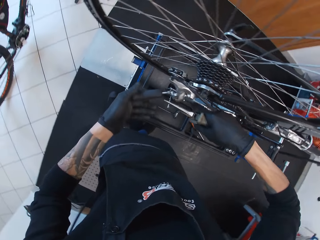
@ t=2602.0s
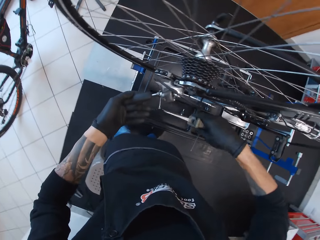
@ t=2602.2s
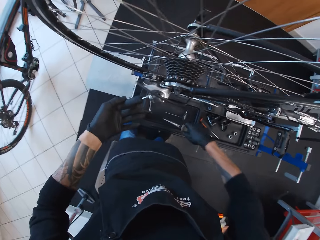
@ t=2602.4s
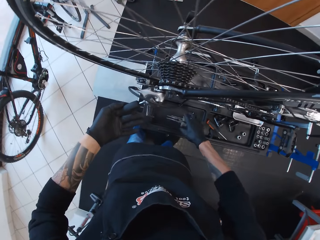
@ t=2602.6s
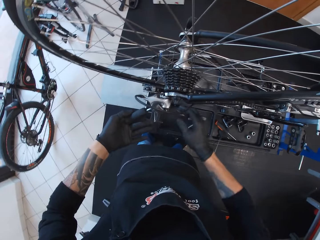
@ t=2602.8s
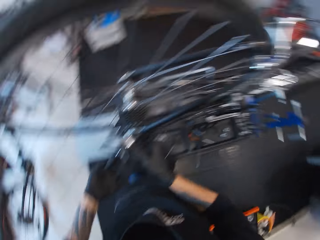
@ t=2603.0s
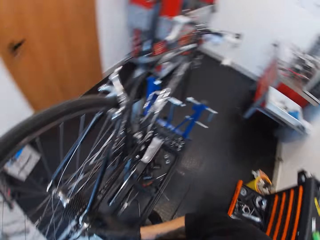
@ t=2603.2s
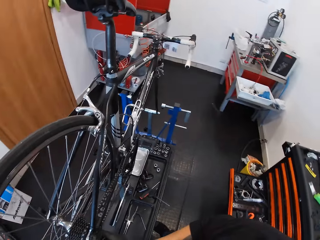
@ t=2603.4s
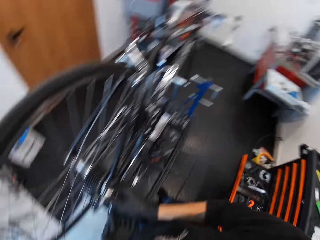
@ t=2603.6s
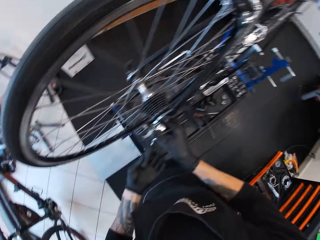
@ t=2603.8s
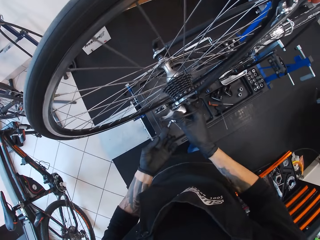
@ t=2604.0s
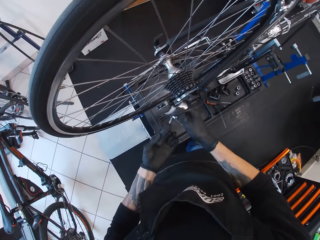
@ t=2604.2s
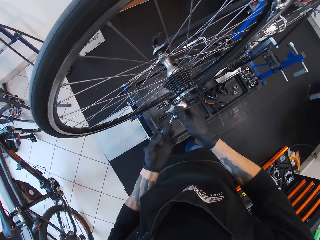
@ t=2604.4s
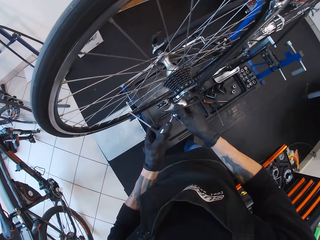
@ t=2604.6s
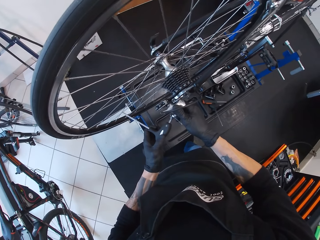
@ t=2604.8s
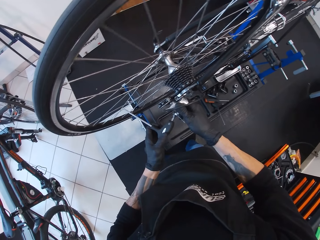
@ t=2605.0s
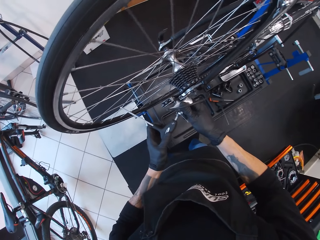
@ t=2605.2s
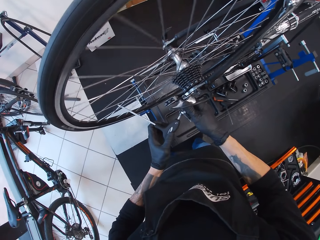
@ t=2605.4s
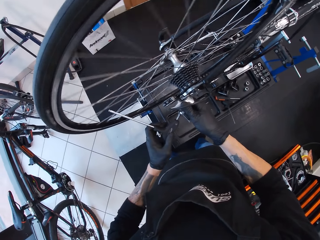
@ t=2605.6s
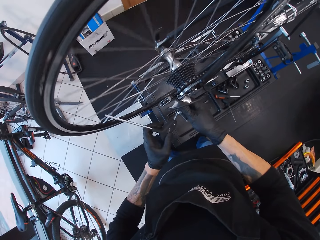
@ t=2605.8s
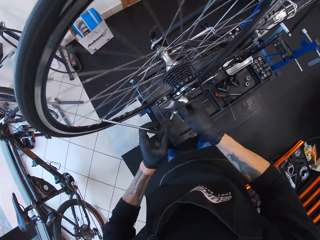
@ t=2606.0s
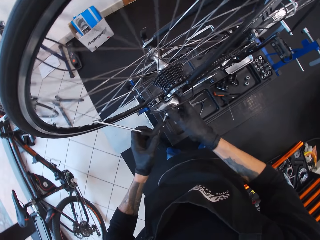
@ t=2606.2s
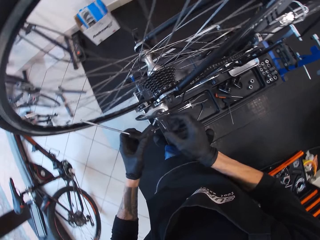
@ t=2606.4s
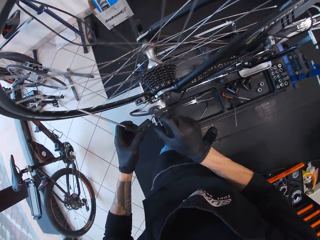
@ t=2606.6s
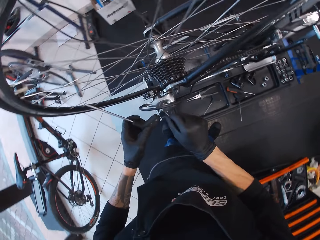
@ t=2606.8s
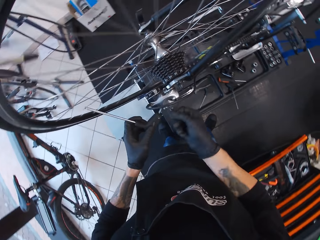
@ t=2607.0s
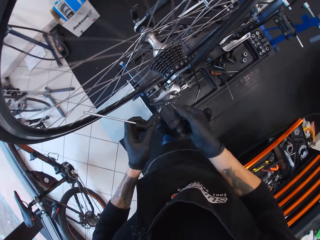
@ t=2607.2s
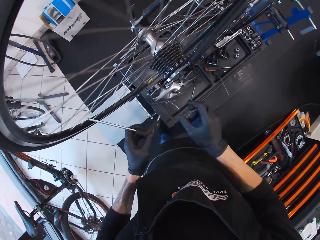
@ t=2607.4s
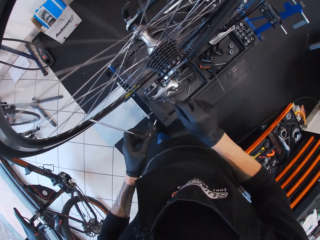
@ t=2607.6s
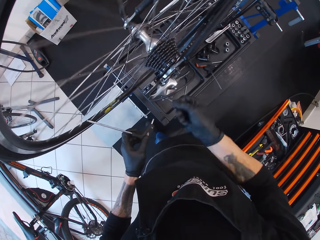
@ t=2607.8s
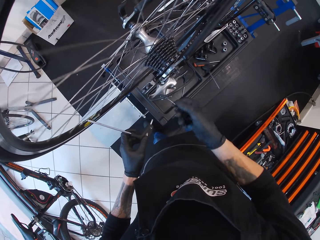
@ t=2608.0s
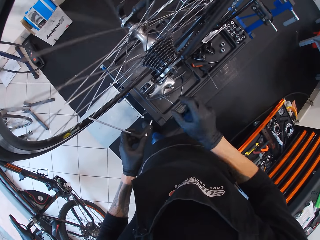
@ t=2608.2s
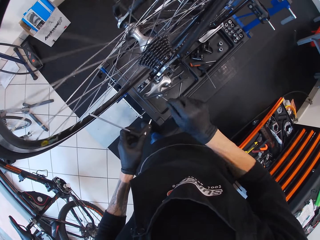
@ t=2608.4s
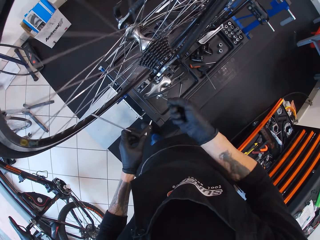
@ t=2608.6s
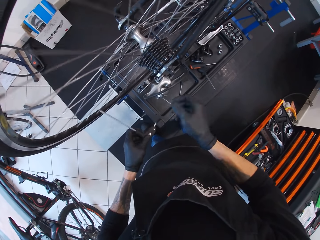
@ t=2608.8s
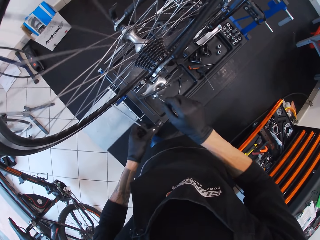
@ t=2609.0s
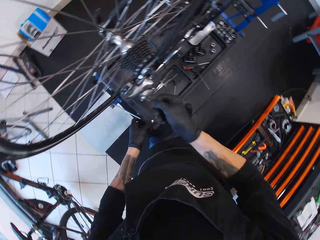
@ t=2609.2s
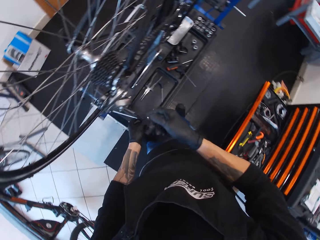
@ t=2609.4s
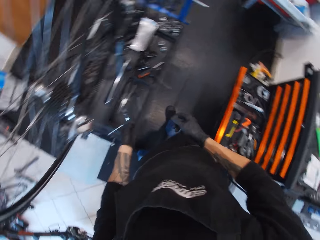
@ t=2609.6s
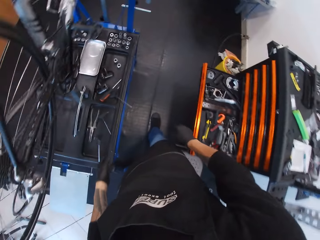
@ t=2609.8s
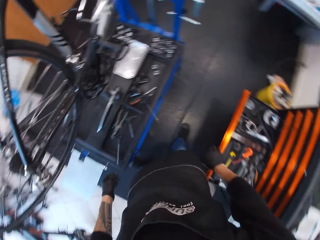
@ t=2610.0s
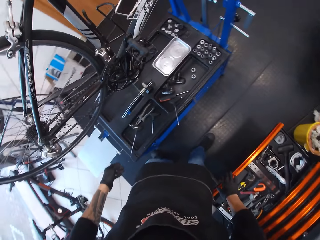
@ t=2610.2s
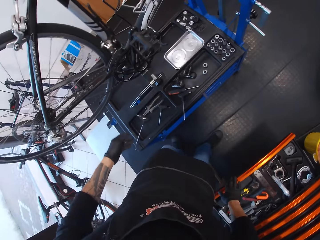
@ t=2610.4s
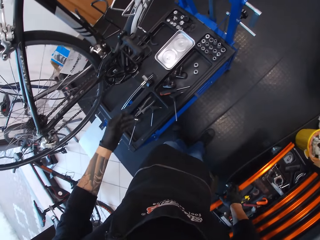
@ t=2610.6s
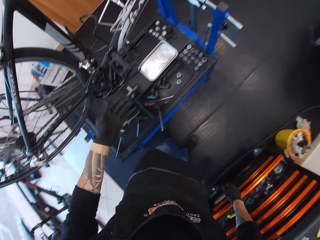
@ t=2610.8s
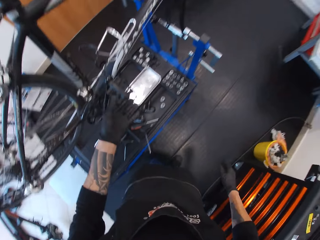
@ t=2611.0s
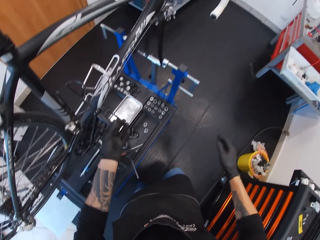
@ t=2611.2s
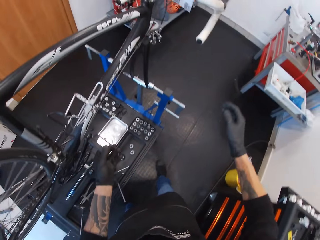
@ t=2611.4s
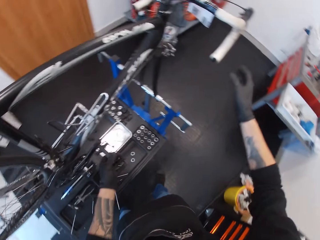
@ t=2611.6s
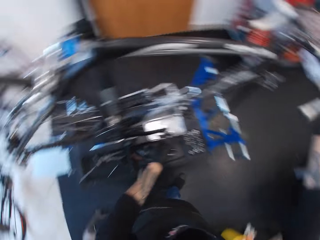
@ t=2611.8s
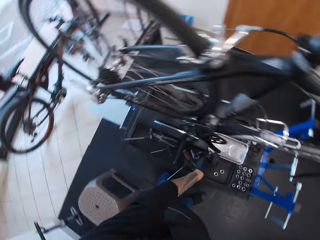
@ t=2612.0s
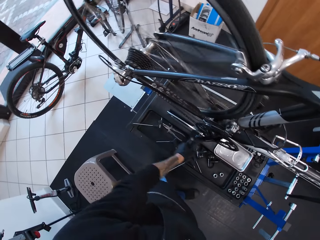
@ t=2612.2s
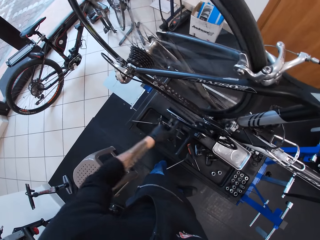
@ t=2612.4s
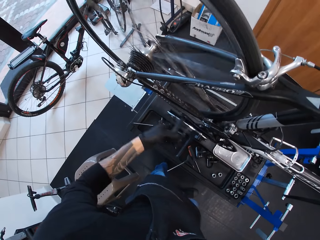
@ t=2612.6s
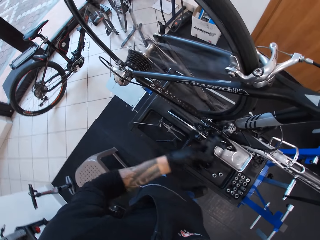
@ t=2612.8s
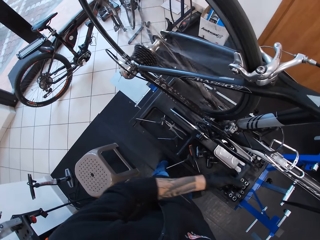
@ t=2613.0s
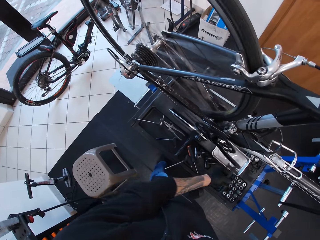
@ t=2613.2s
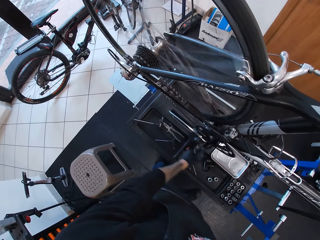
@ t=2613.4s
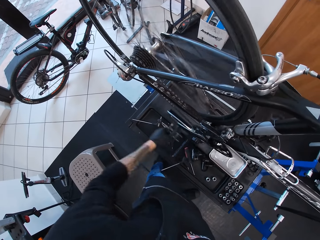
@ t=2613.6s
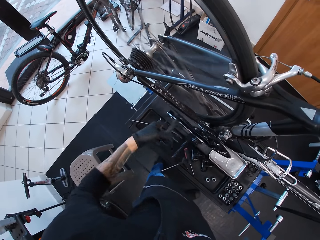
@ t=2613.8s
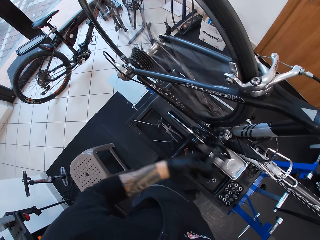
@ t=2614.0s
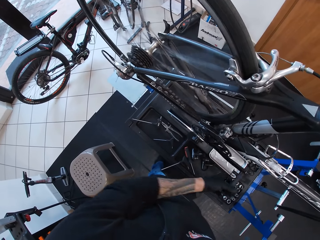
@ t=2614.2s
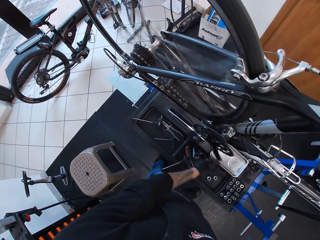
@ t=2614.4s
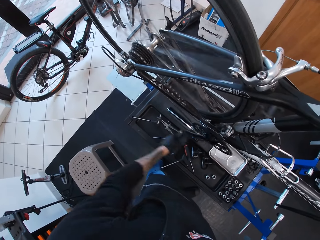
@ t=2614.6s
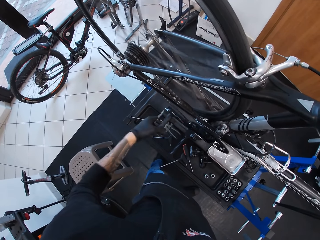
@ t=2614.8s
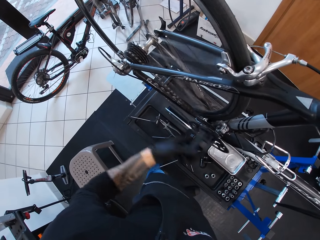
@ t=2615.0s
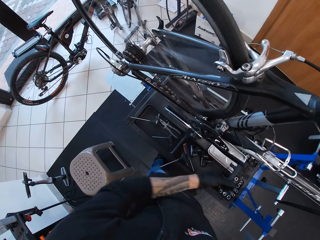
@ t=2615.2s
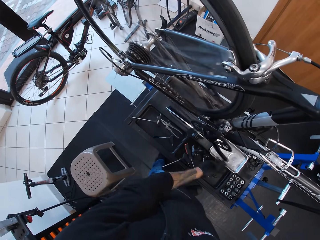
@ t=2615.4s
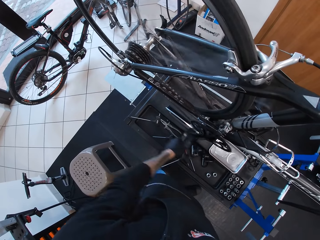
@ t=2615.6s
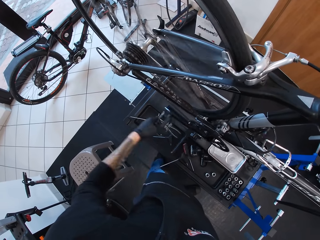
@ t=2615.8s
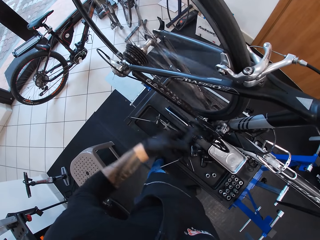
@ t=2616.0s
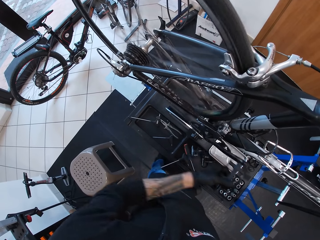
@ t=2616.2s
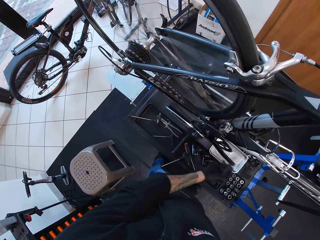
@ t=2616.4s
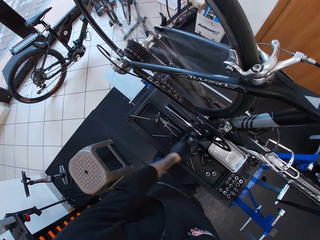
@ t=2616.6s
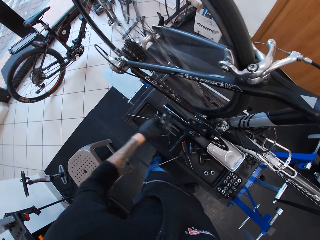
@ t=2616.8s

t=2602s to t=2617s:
The camera wearer drops metal. They move the pedal. They turn the wire. They close the drawer. They turn the pedal.

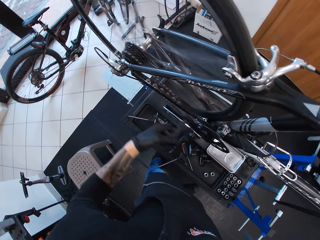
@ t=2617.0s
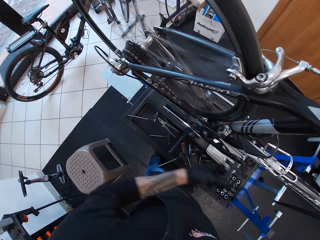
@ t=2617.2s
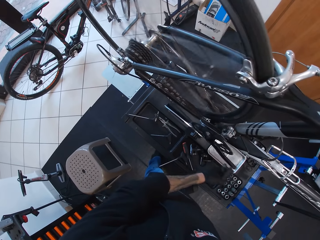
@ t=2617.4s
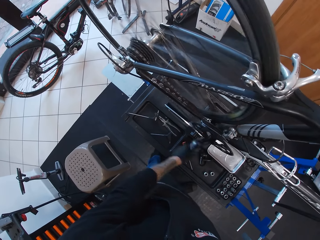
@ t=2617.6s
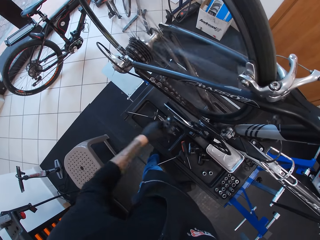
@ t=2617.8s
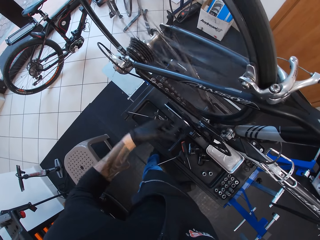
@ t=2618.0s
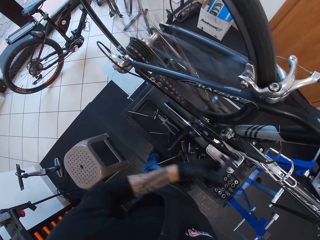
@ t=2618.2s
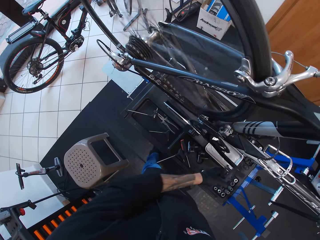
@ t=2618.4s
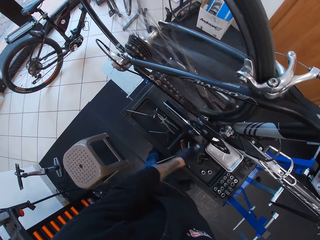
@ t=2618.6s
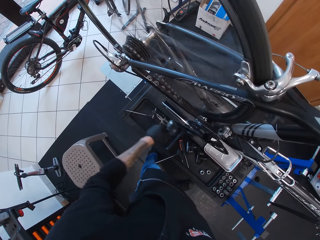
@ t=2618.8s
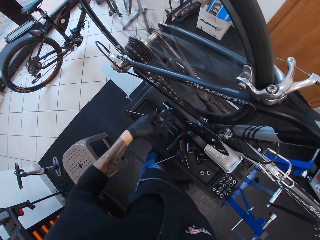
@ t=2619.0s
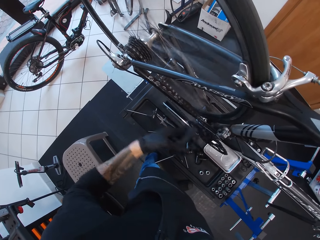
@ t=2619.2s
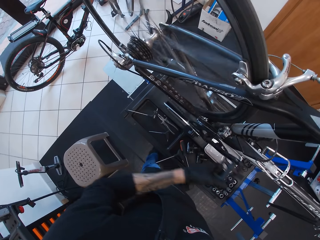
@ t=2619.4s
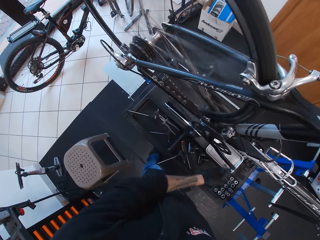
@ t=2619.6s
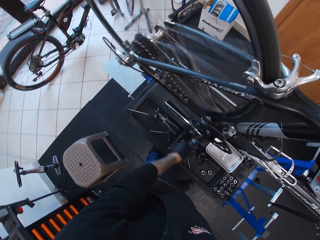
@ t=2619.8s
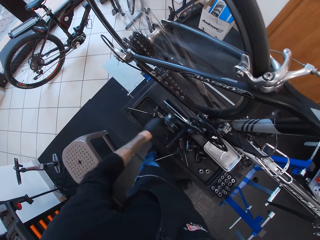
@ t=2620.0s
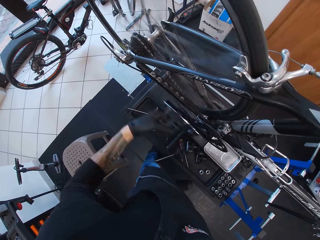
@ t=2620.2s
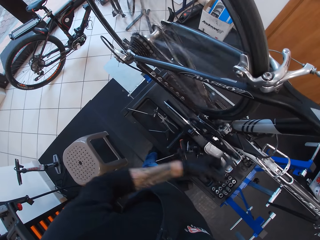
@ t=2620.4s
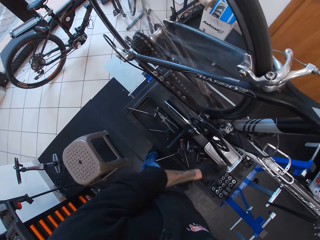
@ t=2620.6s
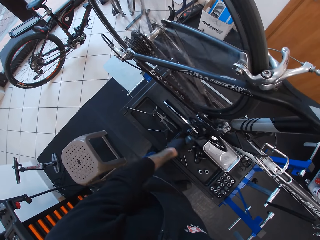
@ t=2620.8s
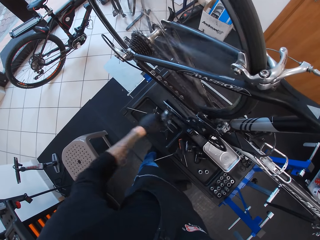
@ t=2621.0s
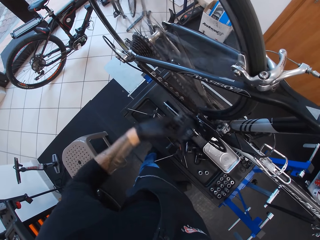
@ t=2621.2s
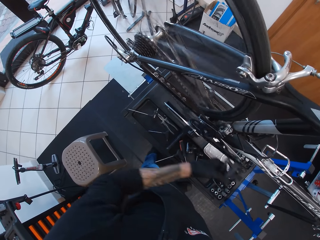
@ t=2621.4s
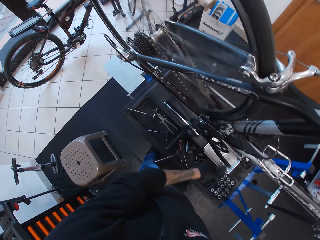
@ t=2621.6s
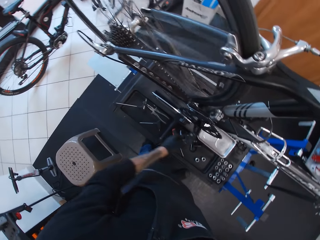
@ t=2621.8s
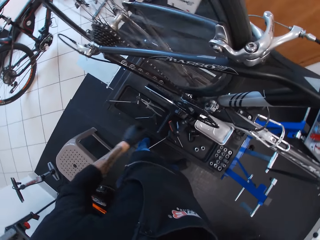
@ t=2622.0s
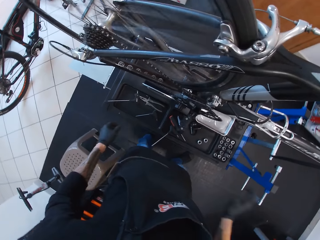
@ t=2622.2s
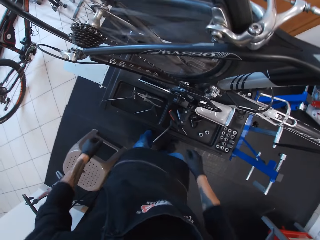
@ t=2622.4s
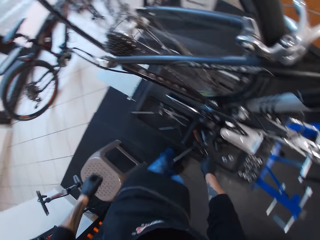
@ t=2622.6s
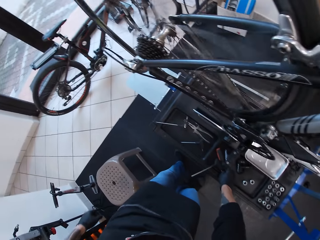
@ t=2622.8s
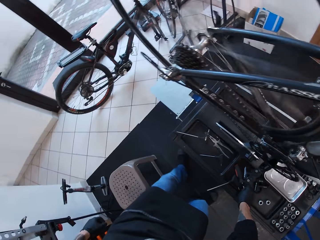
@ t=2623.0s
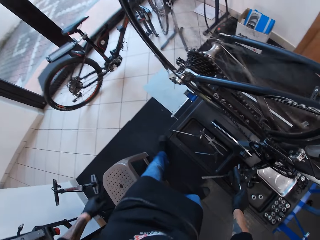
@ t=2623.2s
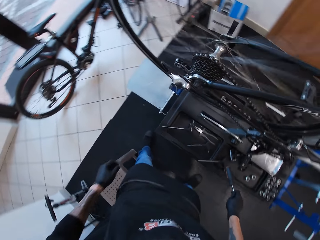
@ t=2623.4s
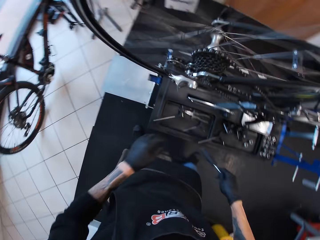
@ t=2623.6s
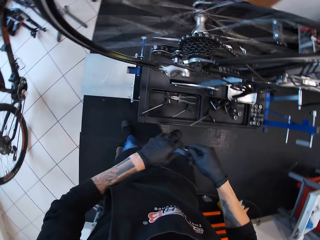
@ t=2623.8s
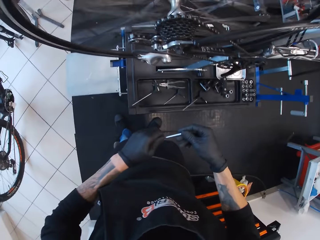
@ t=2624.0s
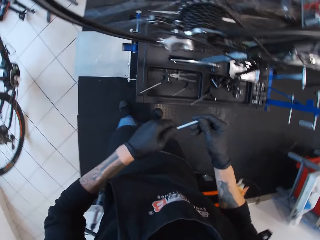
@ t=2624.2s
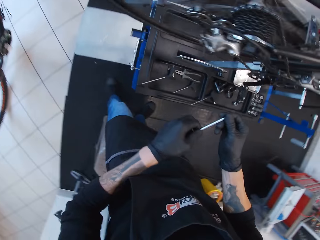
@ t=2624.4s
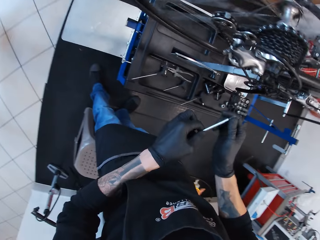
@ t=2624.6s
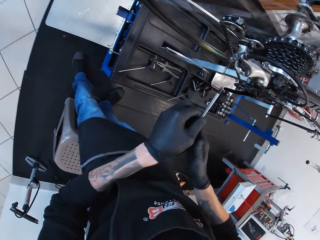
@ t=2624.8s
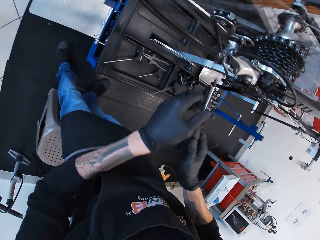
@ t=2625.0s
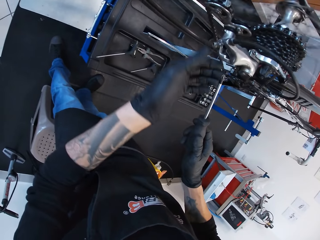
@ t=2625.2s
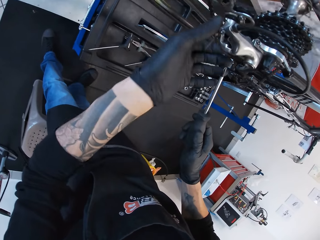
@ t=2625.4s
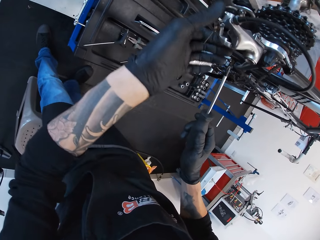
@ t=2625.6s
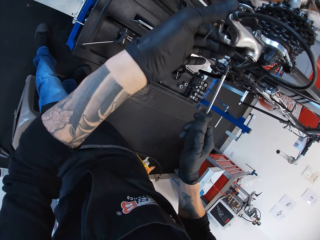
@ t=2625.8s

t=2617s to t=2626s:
The camera wearer picks up the screwdriver.
